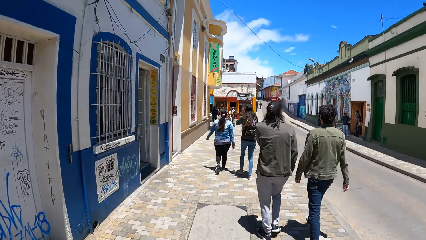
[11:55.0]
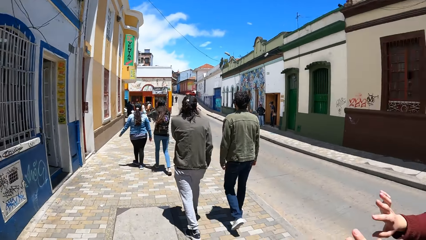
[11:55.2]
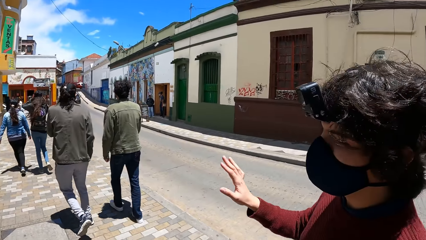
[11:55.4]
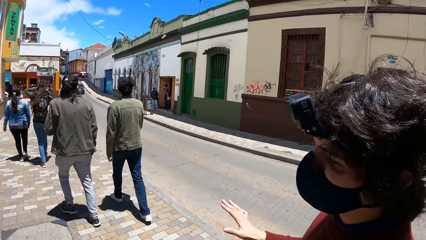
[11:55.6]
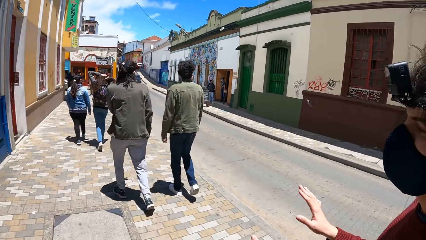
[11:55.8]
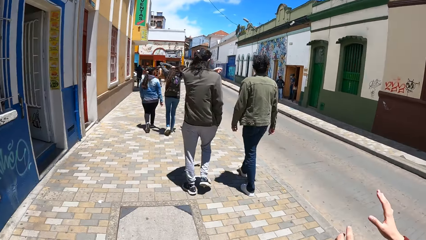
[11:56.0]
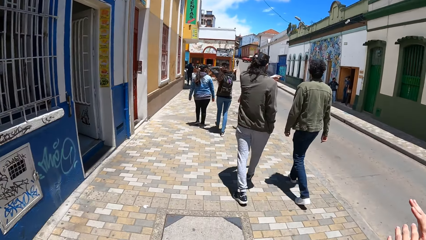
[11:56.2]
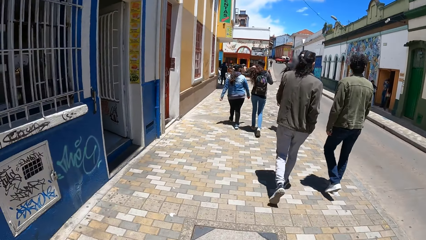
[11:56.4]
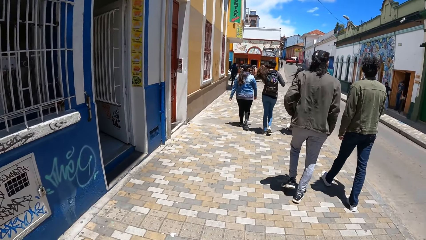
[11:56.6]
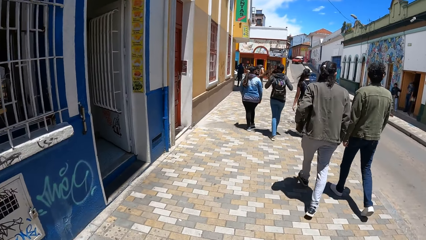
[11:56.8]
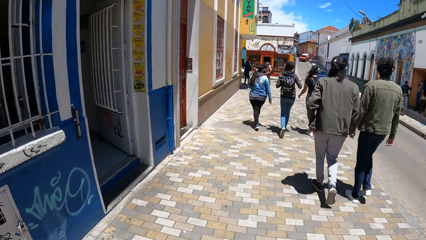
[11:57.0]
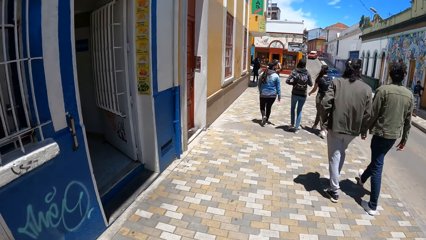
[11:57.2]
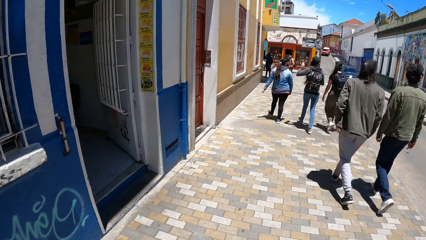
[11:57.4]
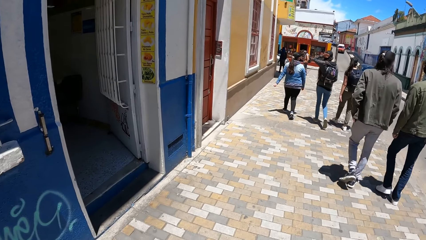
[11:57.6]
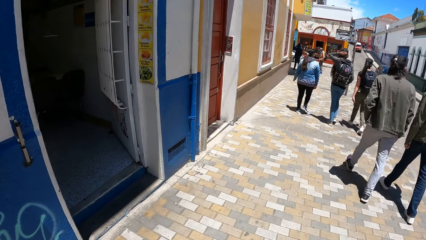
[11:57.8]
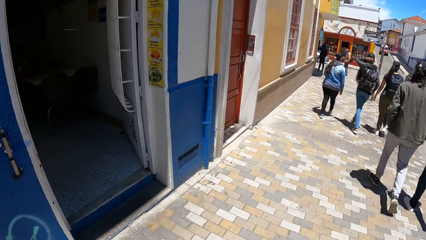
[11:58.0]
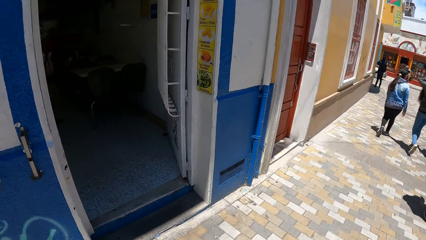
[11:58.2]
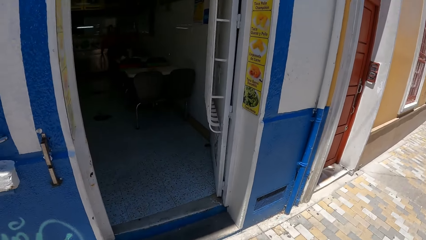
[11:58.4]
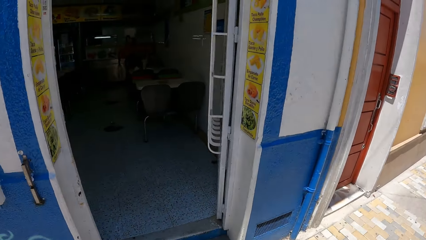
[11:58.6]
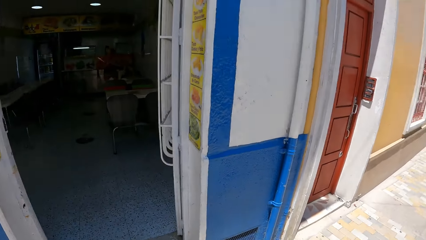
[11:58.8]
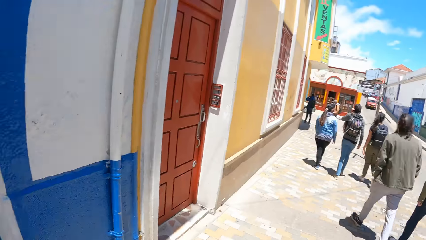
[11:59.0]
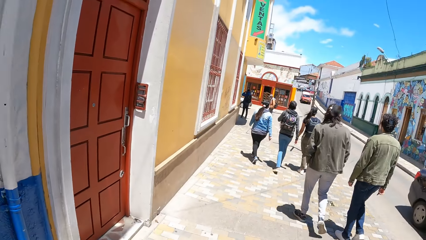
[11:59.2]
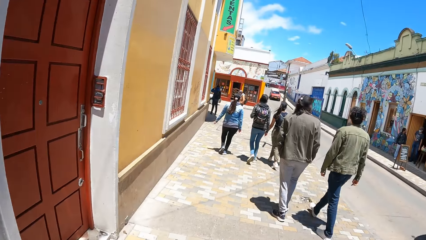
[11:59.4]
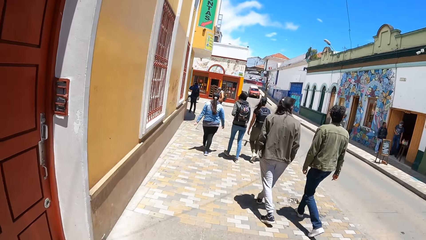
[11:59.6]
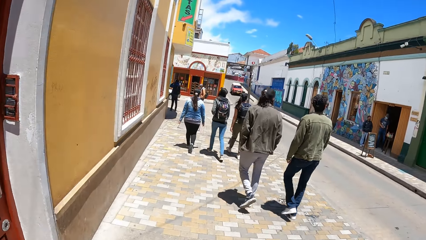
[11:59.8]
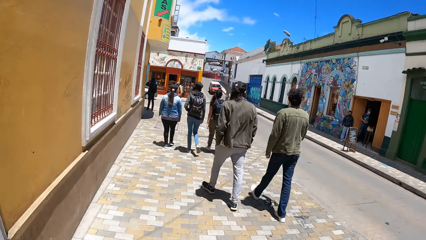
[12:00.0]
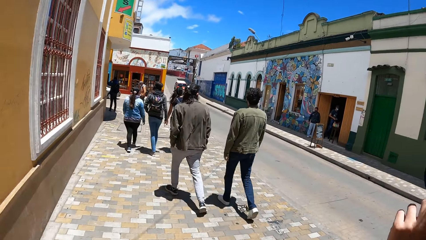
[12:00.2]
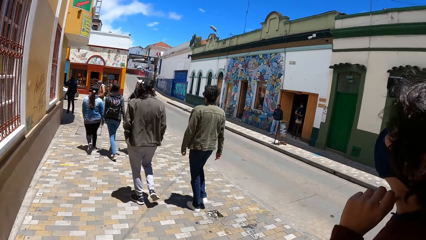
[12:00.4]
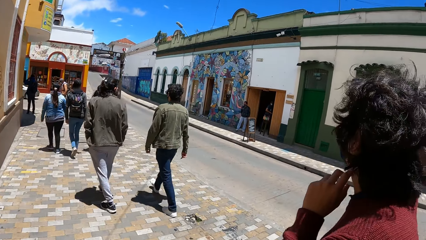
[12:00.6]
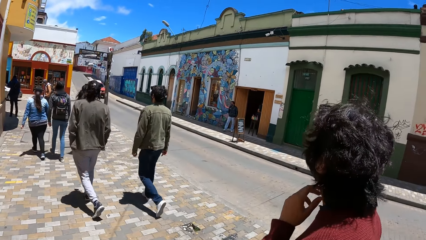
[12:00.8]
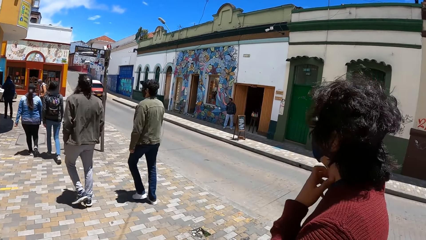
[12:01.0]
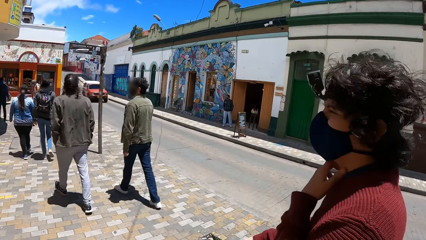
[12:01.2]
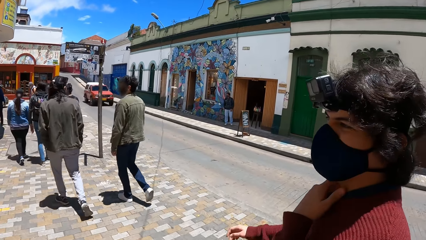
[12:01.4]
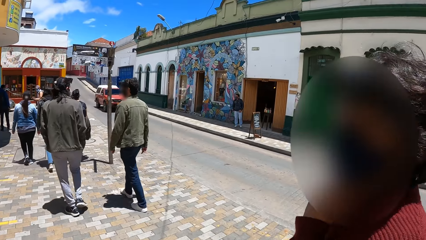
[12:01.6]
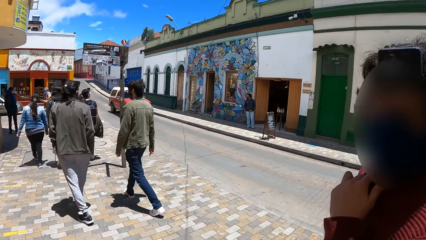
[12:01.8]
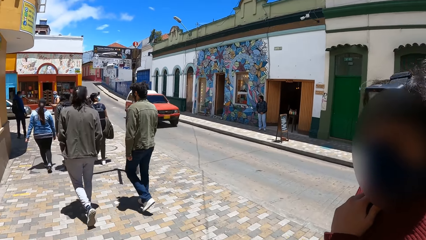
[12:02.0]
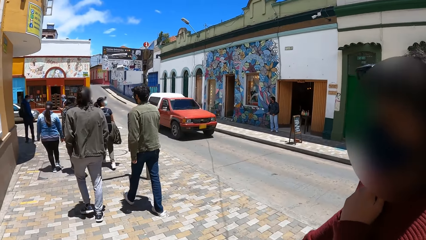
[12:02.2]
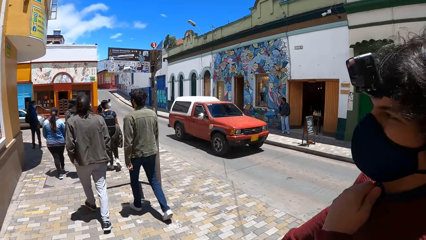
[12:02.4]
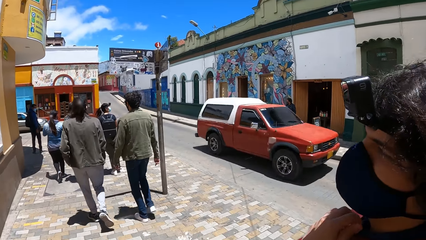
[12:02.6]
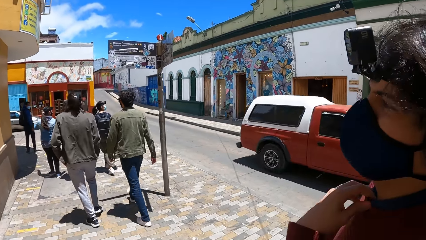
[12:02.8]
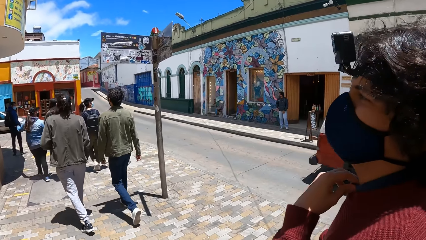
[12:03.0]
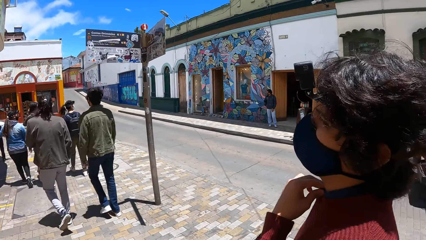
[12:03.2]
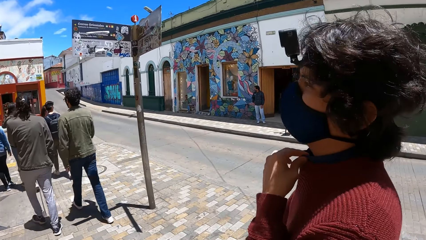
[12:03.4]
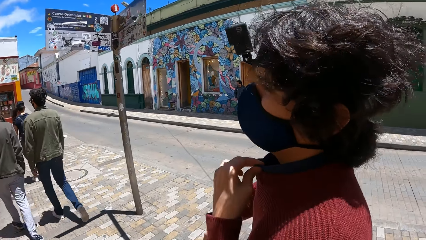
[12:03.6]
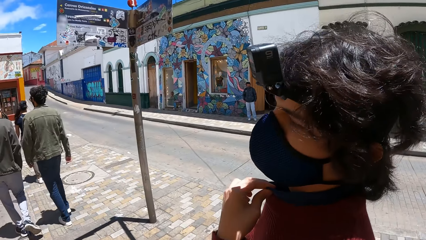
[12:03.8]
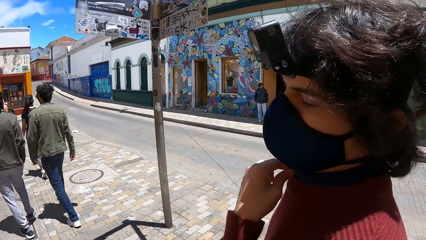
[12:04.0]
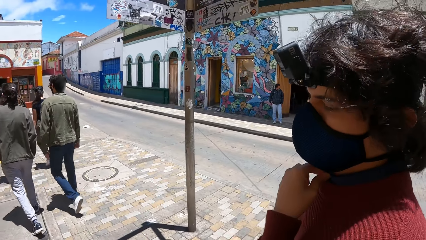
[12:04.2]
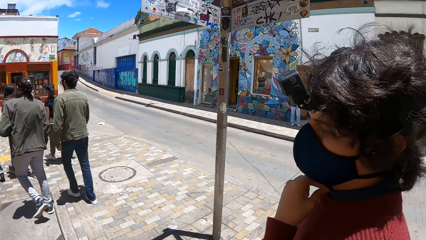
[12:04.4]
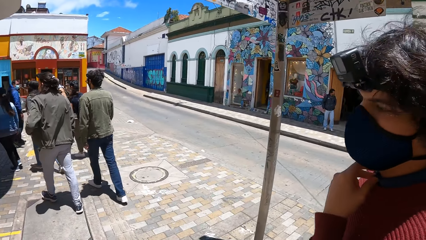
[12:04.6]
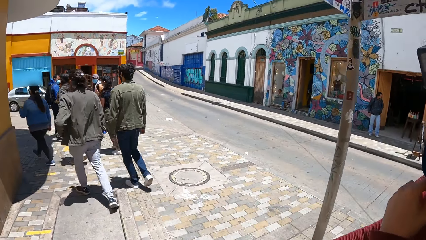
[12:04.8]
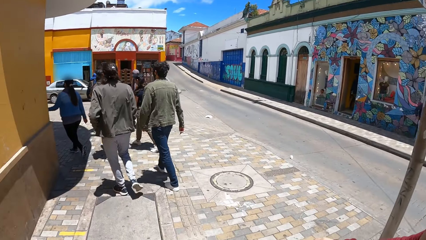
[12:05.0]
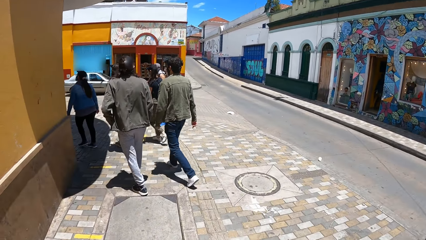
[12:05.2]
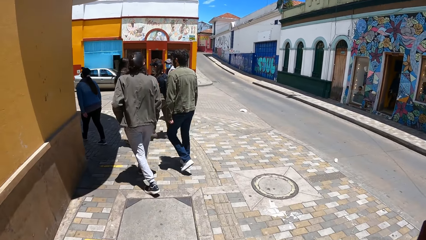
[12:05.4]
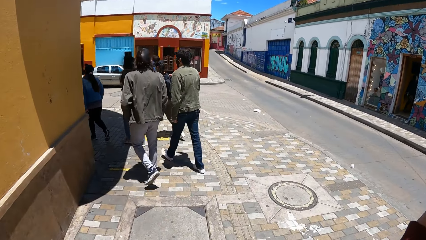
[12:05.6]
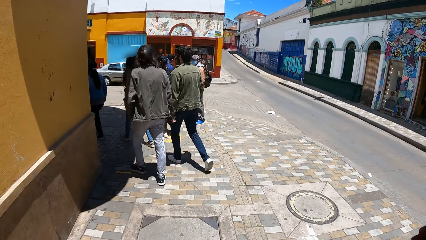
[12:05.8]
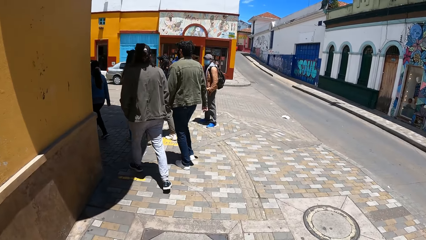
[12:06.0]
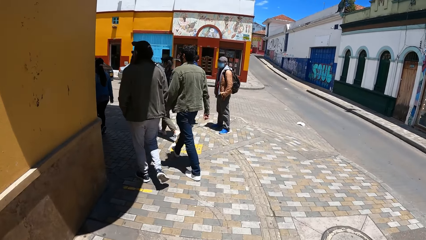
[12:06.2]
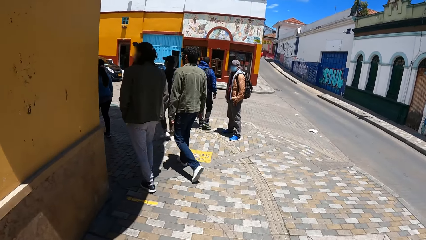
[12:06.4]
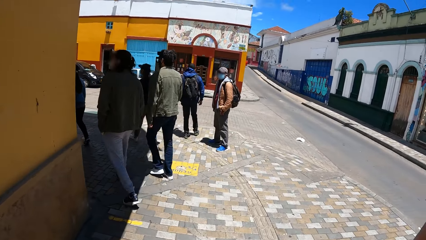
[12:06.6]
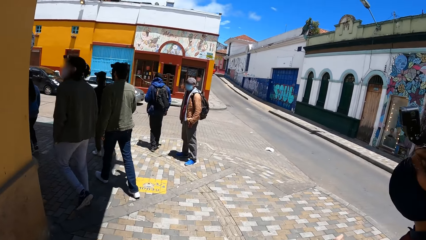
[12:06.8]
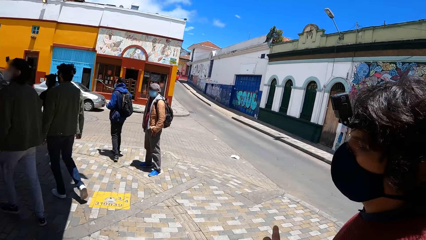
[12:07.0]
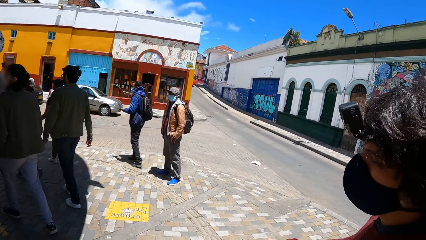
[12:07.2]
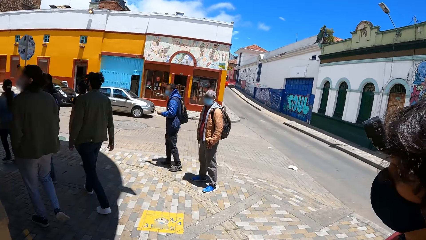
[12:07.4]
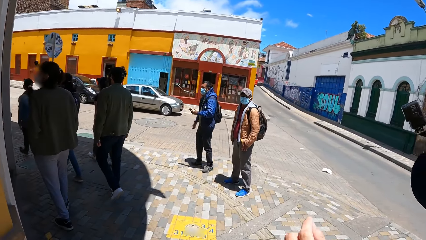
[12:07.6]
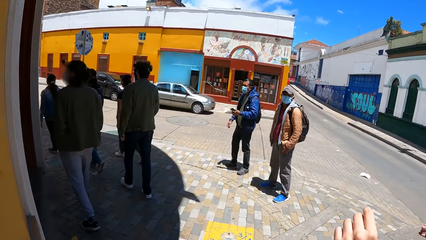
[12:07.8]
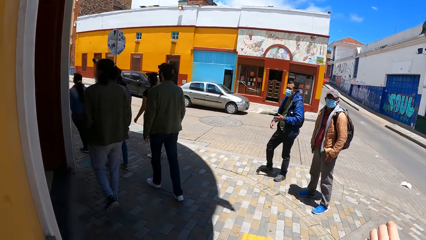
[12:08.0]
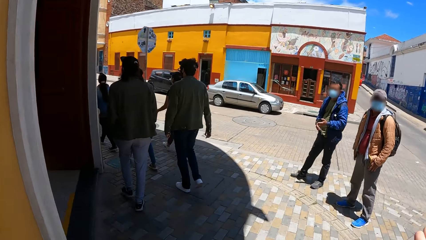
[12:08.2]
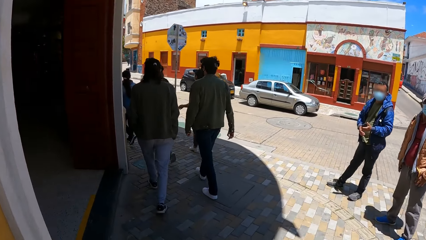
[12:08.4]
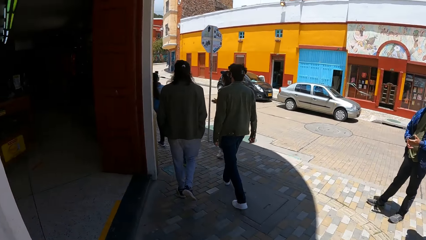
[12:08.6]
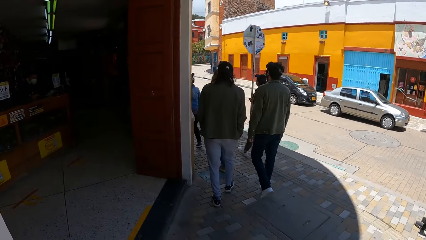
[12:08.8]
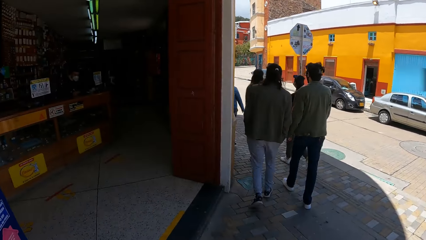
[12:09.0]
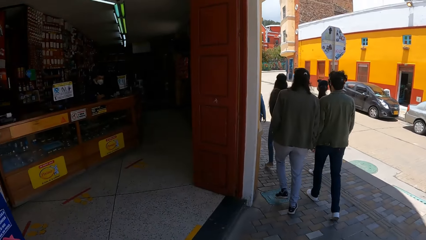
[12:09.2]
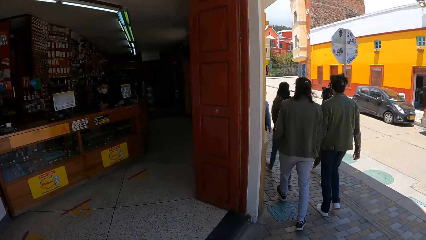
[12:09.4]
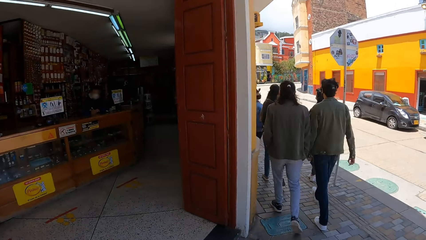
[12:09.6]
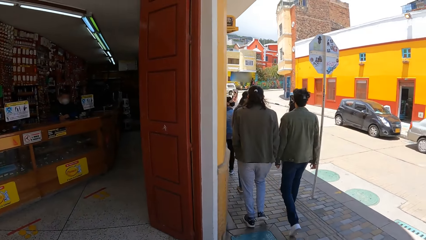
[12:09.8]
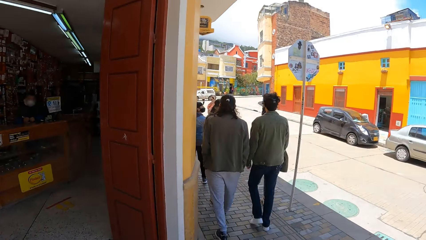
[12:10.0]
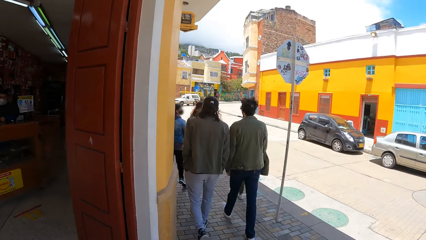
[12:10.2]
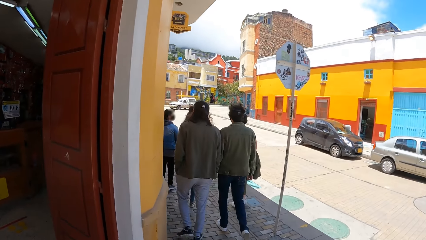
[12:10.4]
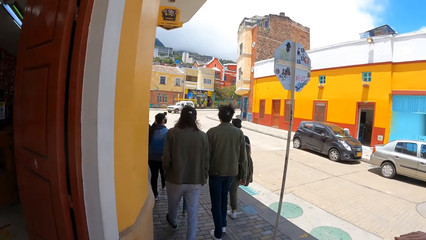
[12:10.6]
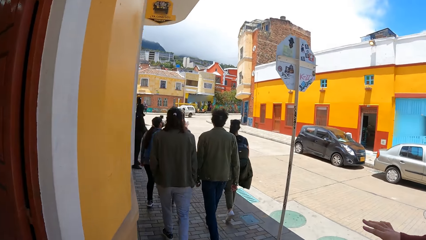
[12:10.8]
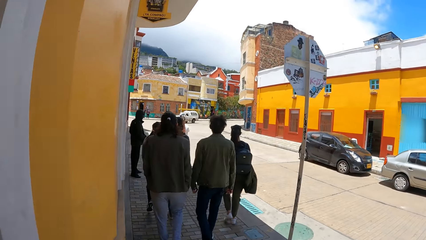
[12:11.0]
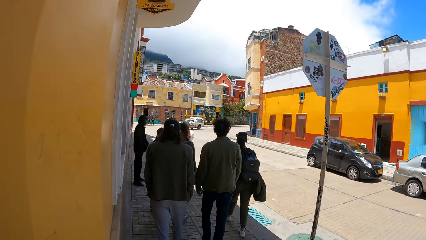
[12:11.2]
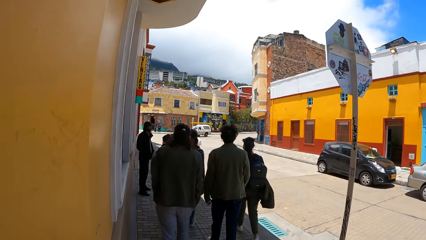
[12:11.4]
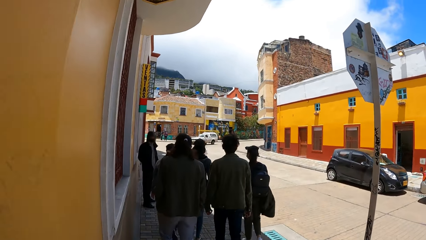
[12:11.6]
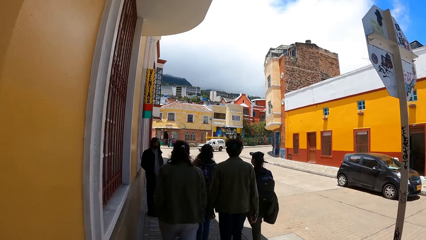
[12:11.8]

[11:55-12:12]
The camera wearer looks at the man. They walk on the sidewalk of the road. The man touches his neck with his left hand. A red van drives past the camera wearer. The man adjusts his cloth with his left hand.
